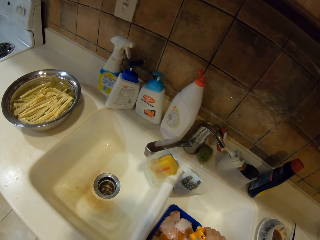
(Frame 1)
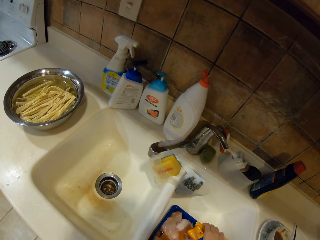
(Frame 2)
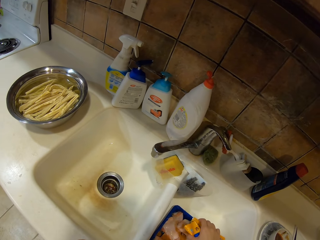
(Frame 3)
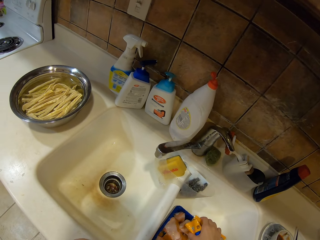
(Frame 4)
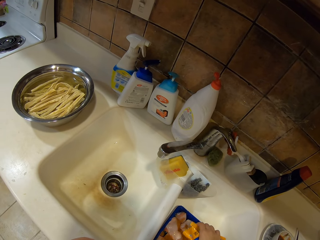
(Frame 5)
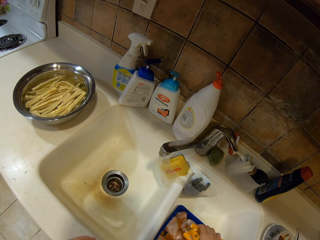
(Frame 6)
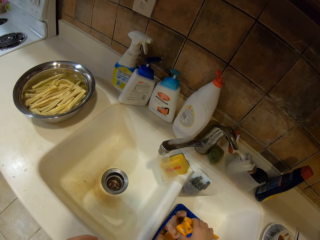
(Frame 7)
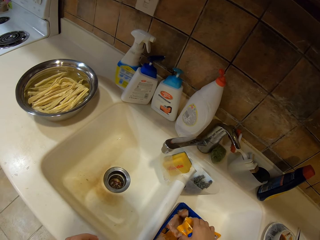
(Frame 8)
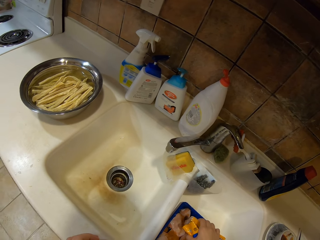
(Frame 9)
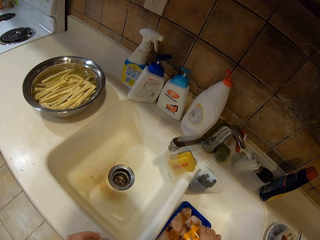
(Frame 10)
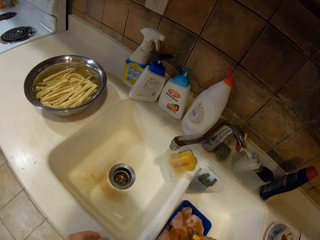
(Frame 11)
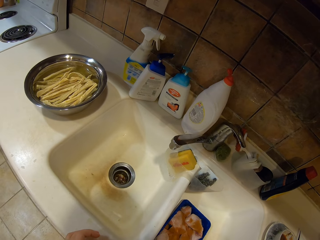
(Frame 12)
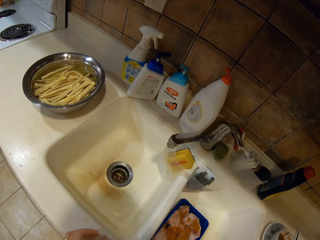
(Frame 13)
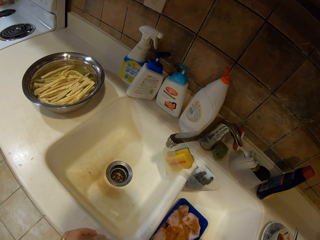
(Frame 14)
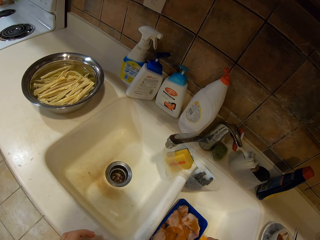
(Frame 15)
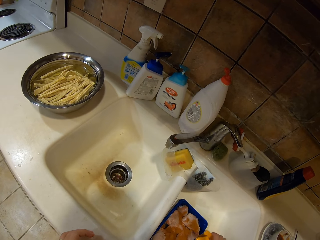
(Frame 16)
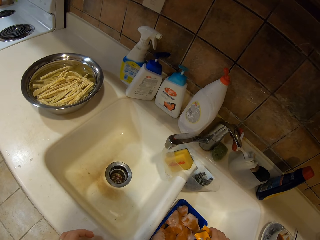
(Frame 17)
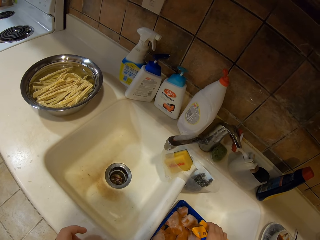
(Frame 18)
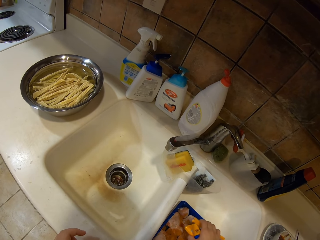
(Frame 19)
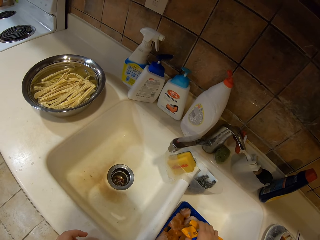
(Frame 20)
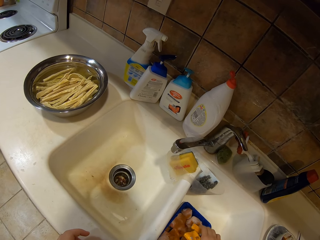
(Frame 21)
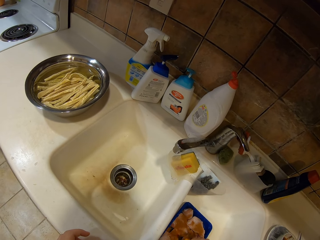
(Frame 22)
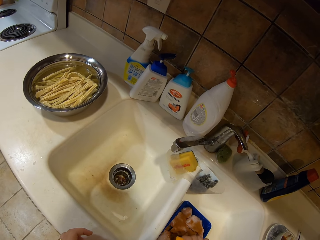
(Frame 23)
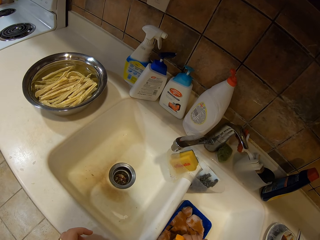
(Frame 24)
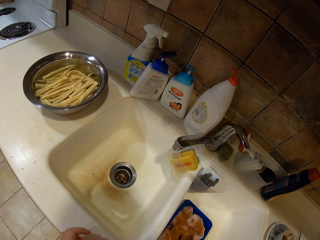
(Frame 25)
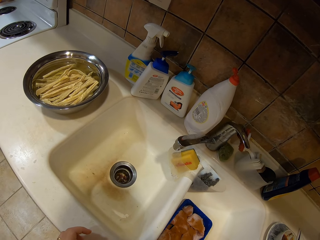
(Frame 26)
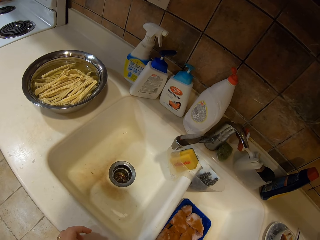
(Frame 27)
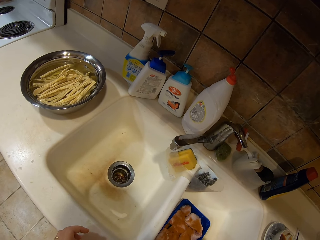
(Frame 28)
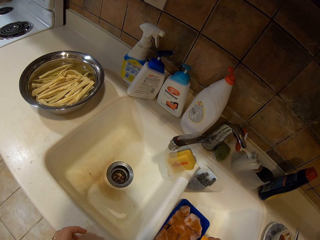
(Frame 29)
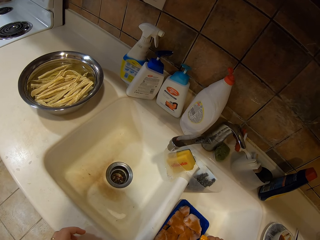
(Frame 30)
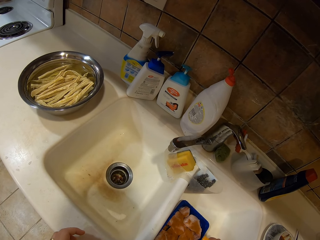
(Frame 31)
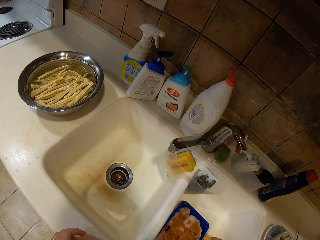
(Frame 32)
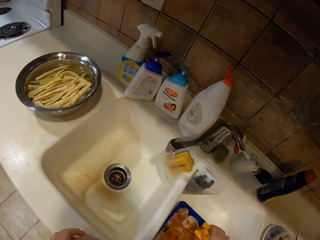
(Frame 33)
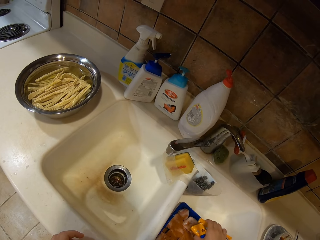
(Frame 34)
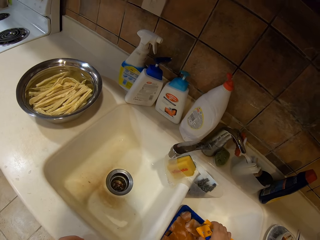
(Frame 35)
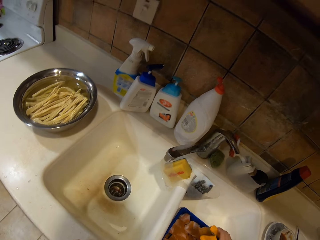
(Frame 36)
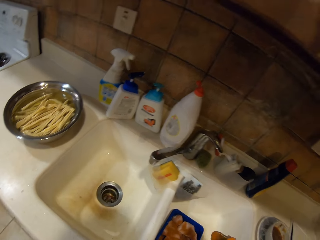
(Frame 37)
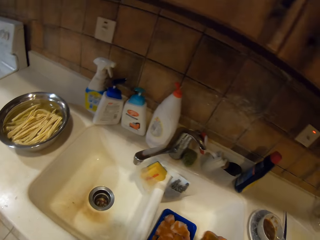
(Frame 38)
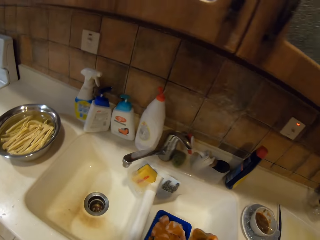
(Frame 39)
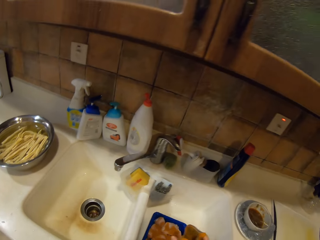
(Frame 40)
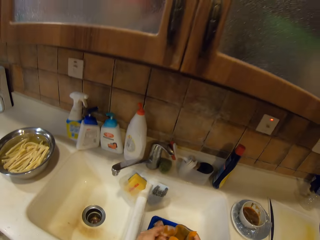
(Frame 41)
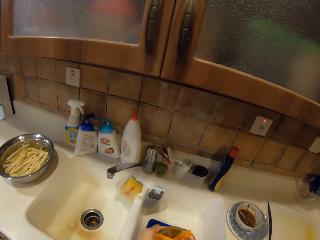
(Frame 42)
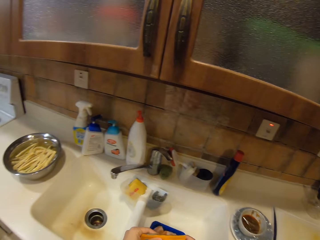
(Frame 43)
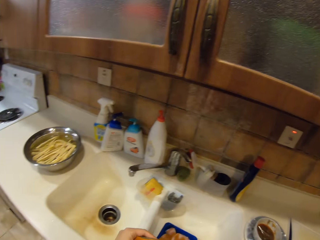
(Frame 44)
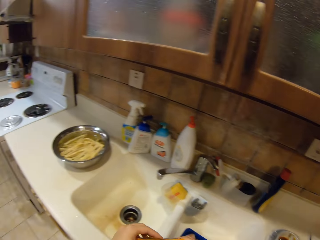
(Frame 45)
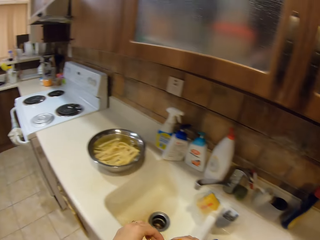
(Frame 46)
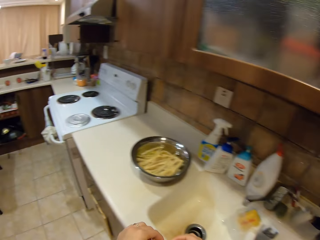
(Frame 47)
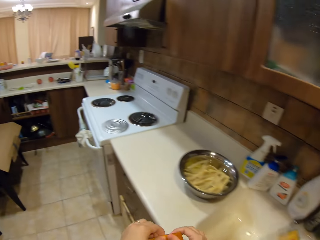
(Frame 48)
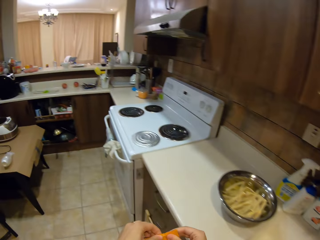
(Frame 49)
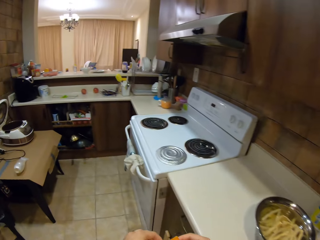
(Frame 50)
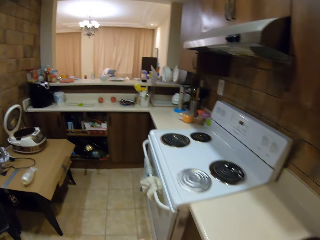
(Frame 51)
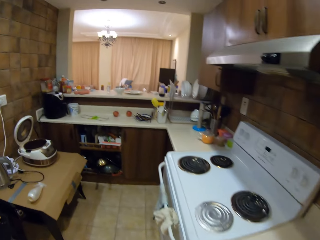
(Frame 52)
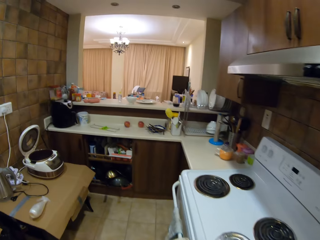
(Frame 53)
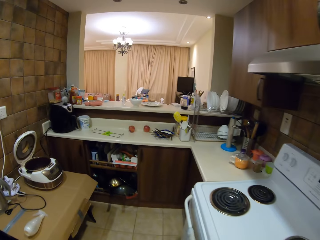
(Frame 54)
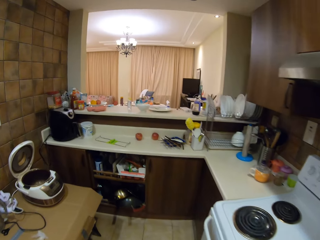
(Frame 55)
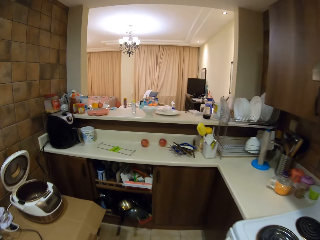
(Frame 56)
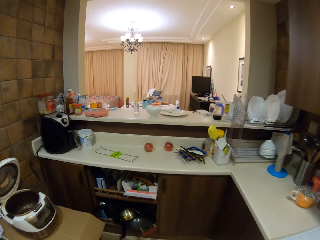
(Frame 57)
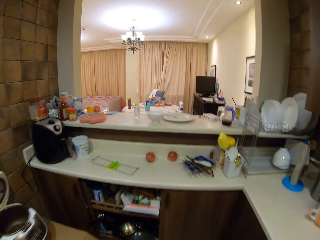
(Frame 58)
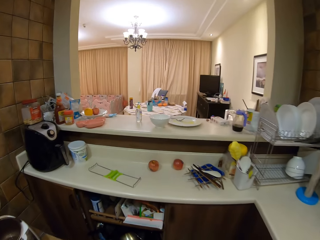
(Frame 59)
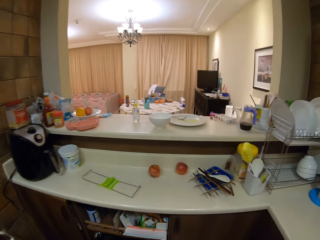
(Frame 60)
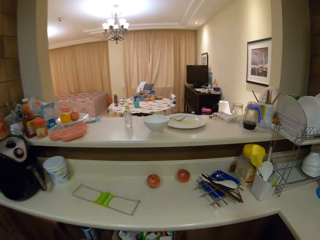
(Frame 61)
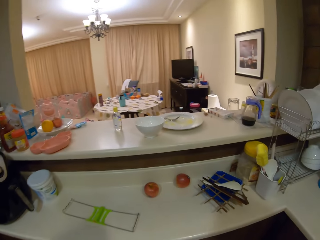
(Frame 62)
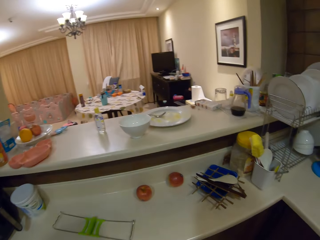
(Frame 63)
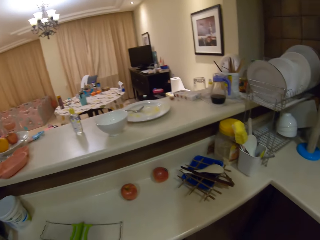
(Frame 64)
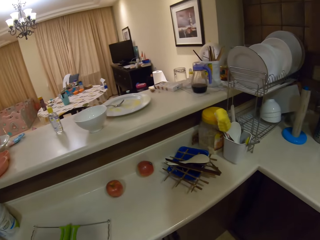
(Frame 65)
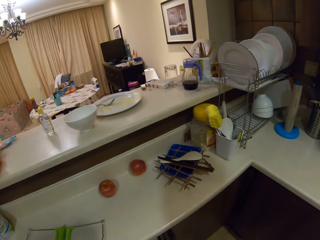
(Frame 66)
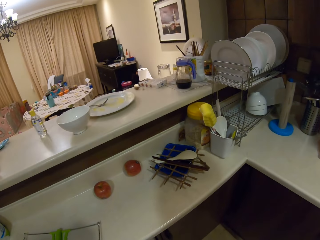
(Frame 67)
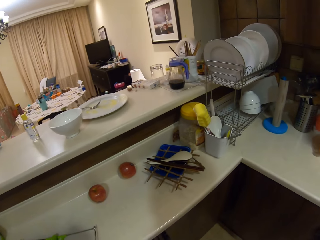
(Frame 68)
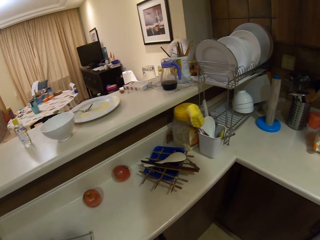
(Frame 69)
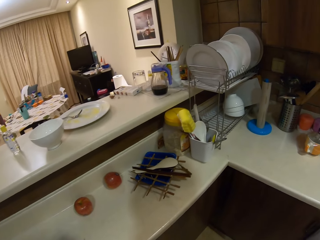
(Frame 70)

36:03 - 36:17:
The camera wearer pours spice in the chicken pieces. They close the plastic paper. They walk around.

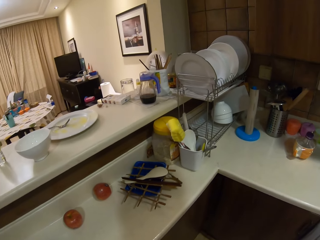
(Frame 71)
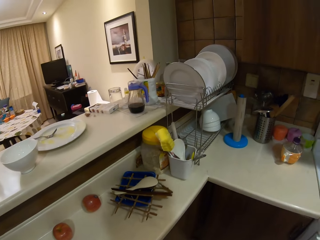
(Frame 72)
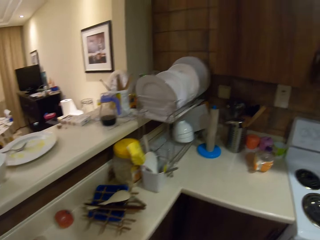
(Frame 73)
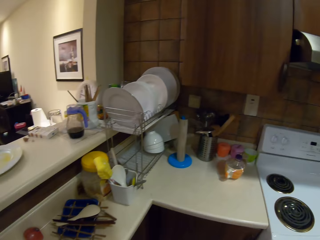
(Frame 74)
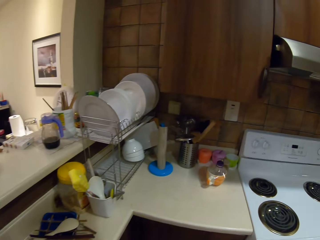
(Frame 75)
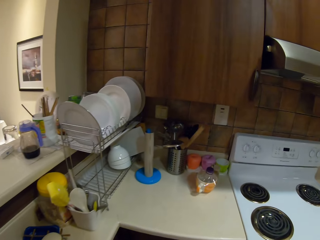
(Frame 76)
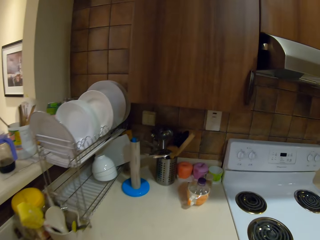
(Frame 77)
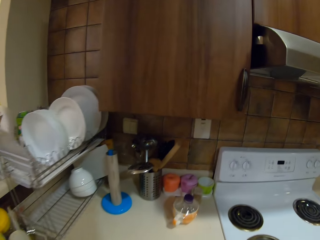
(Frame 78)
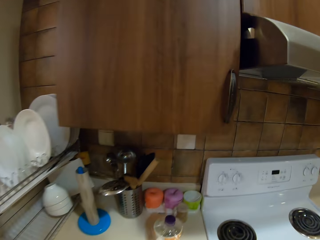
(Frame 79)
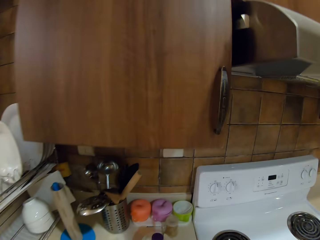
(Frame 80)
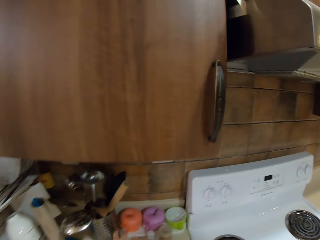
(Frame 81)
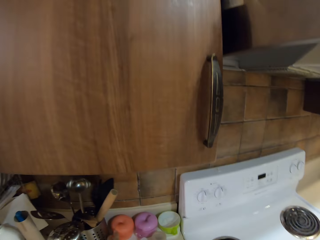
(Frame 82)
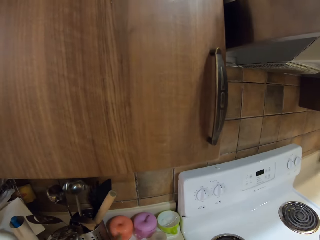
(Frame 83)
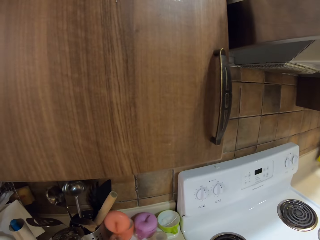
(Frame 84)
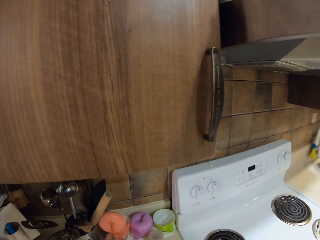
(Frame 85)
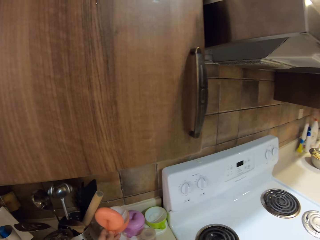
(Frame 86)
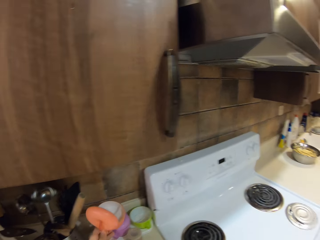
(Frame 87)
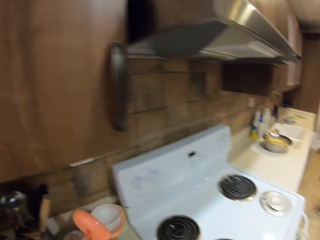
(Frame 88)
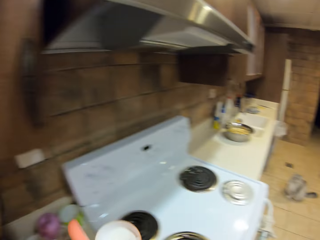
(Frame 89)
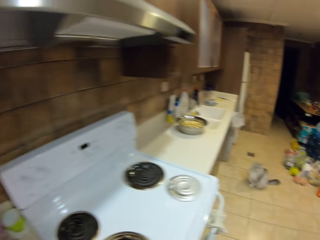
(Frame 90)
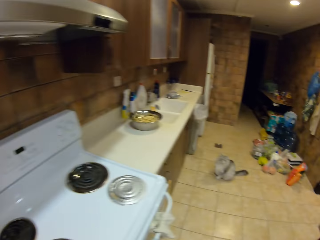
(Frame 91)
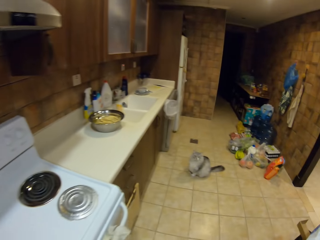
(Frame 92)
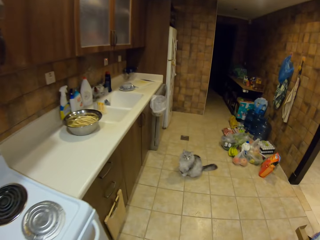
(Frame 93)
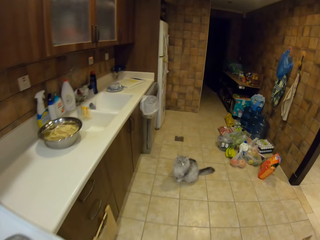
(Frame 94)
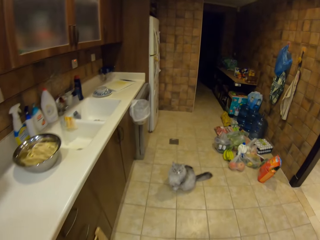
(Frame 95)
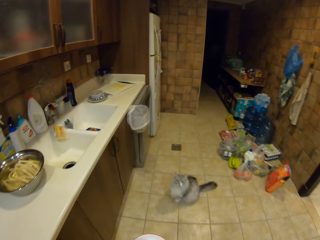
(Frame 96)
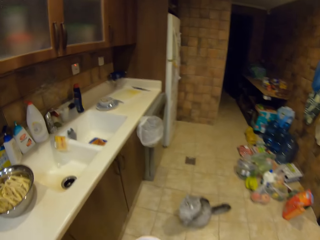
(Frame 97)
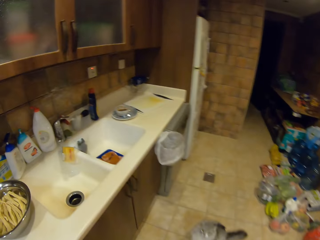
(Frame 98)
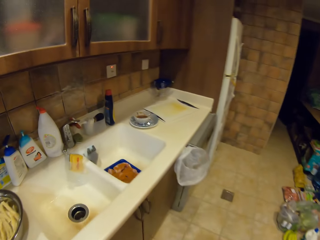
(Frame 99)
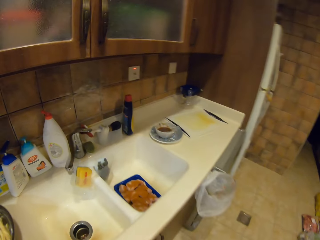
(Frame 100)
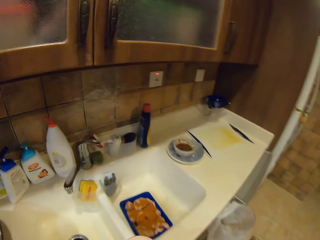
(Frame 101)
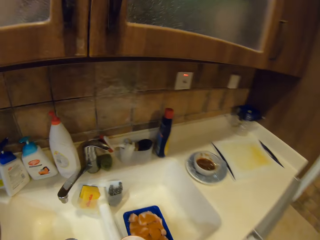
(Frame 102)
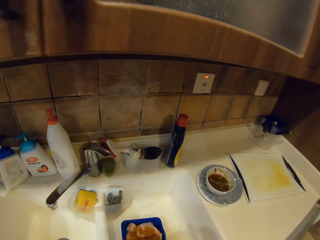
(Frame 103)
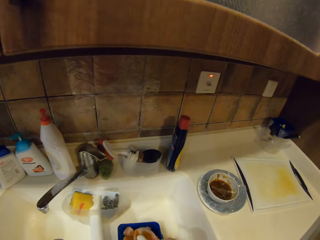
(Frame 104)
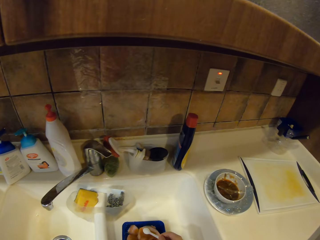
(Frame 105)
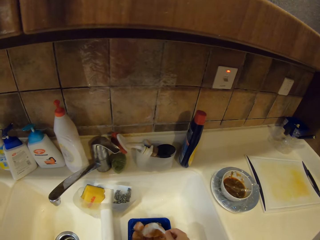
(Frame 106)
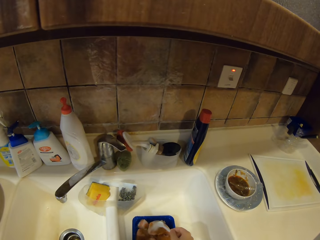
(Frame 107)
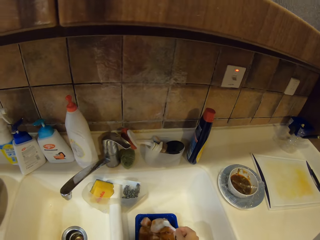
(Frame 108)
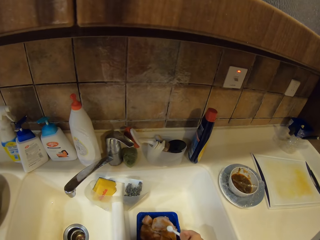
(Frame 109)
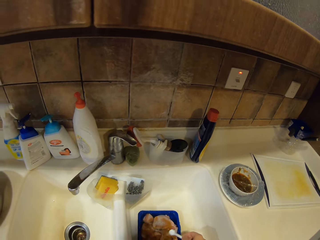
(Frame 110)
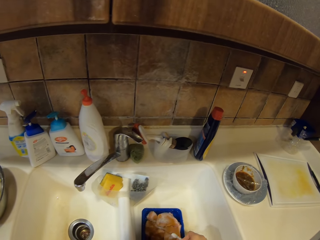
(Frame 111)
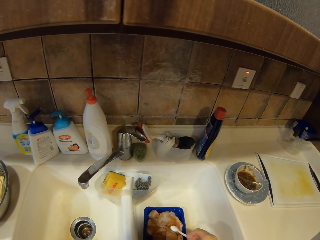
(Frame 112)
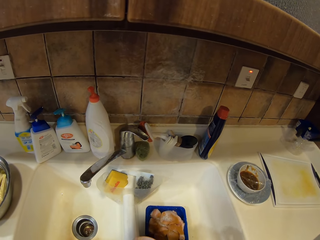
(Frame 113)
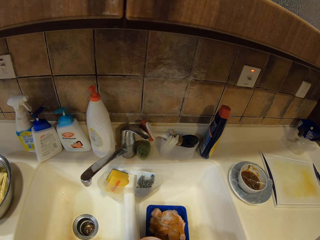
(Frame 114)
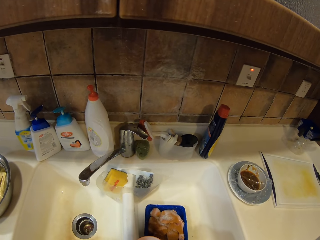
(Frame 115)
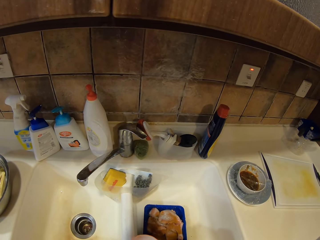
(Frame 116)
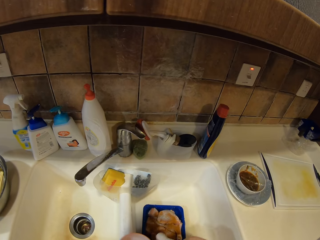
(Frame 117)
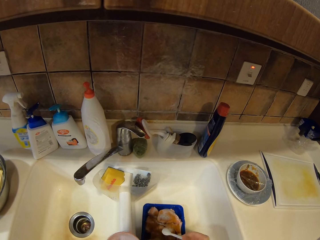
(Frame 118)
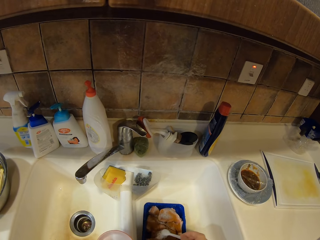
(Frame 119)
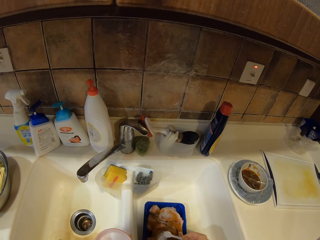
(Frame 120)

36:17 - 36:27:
The camera wearer picks up a salt container. They walk around. They pour salt in the chicken pieces with a spoon.
